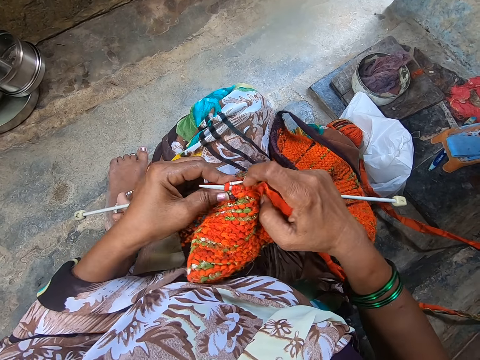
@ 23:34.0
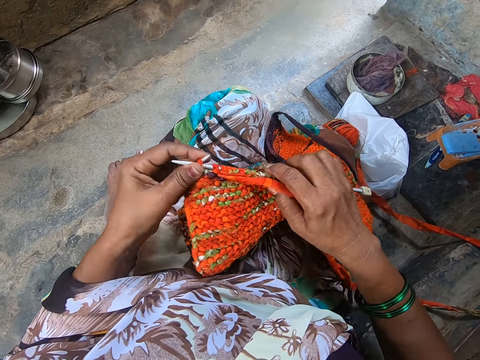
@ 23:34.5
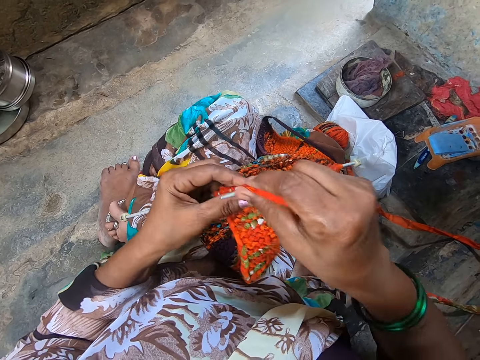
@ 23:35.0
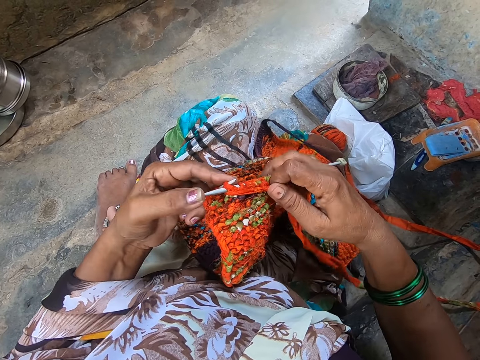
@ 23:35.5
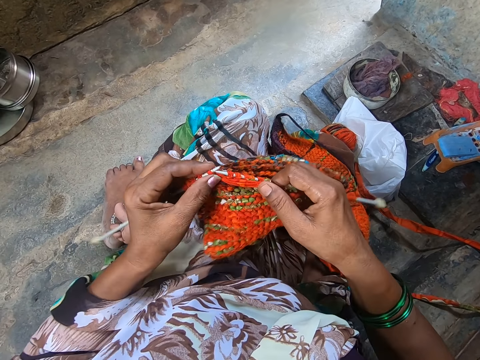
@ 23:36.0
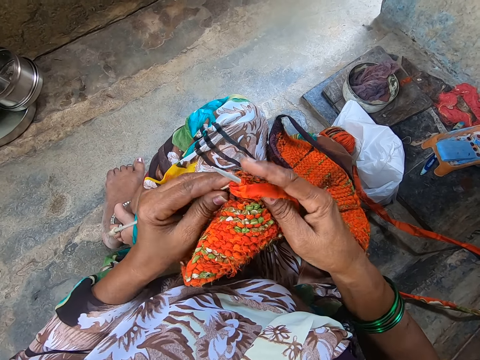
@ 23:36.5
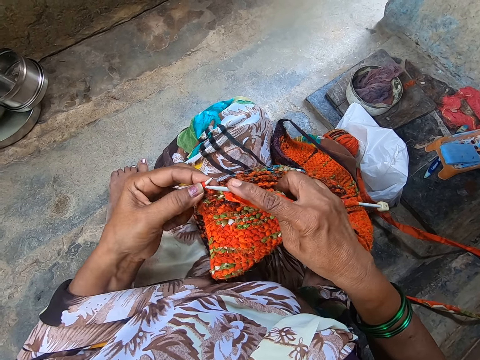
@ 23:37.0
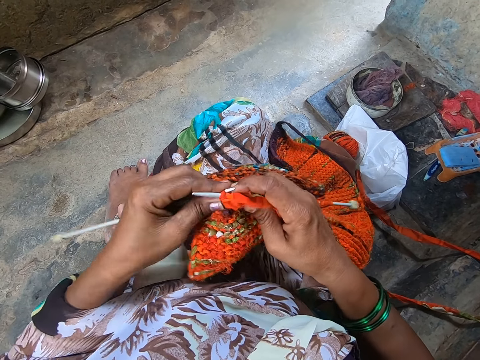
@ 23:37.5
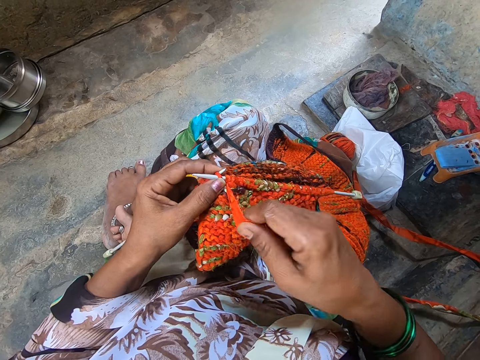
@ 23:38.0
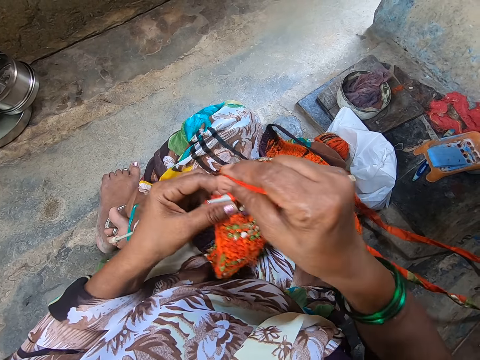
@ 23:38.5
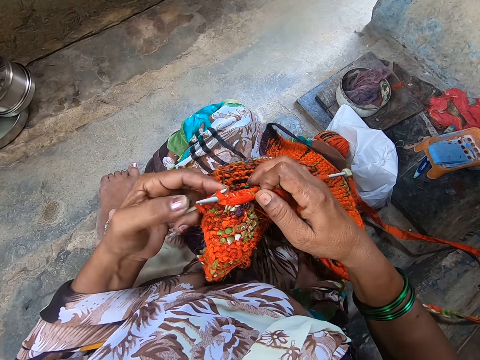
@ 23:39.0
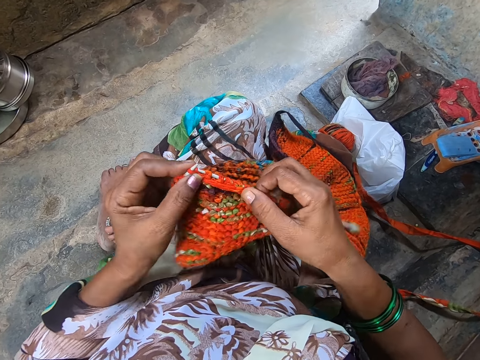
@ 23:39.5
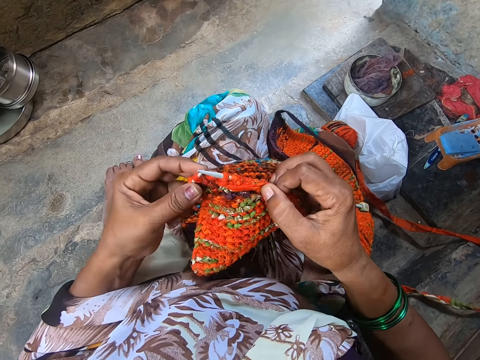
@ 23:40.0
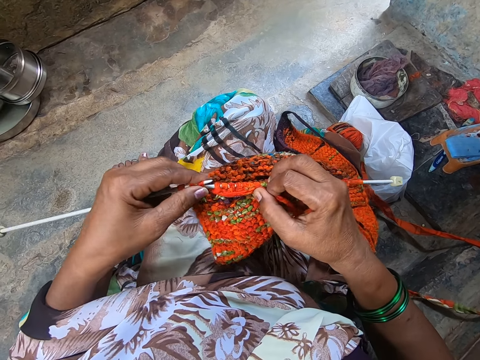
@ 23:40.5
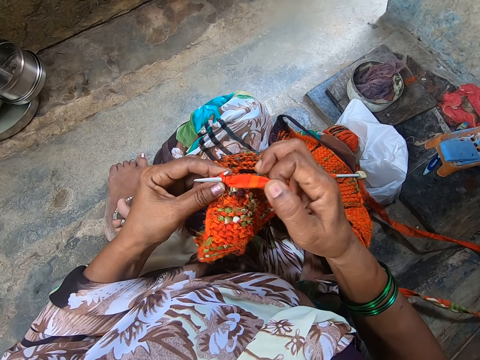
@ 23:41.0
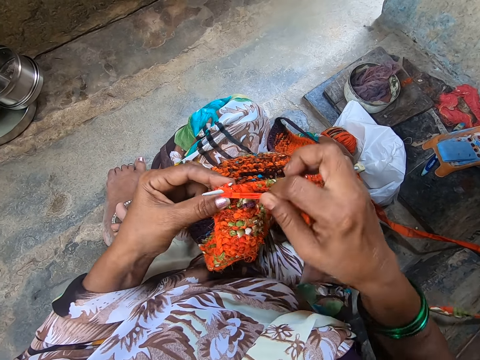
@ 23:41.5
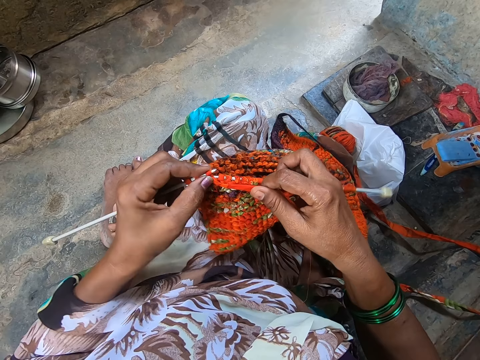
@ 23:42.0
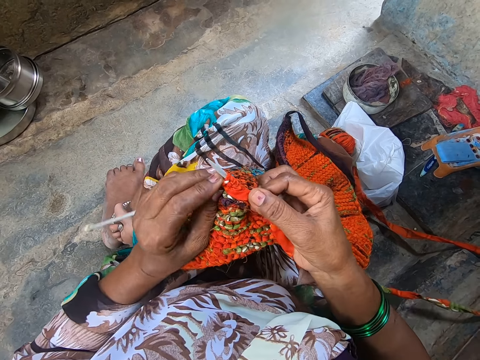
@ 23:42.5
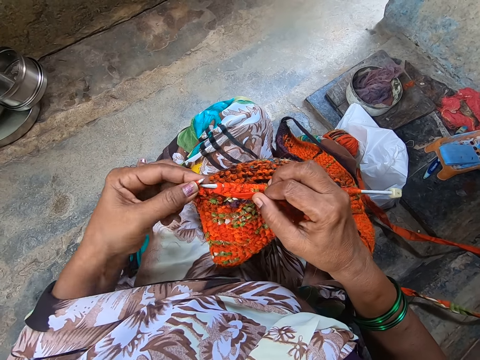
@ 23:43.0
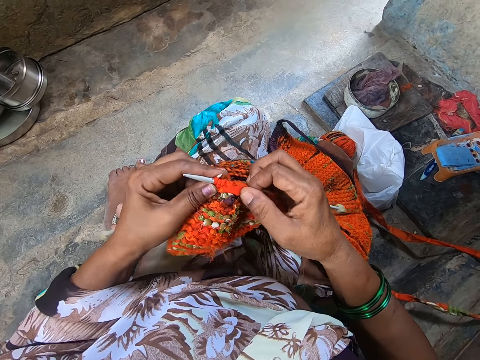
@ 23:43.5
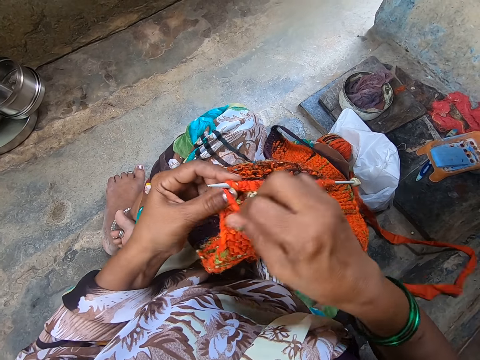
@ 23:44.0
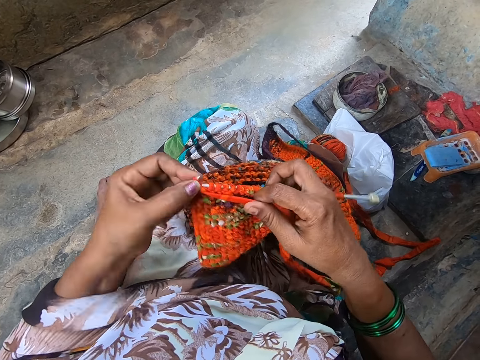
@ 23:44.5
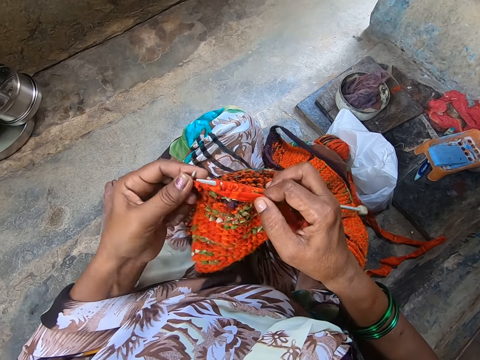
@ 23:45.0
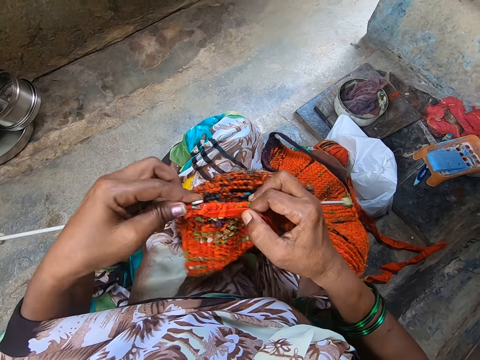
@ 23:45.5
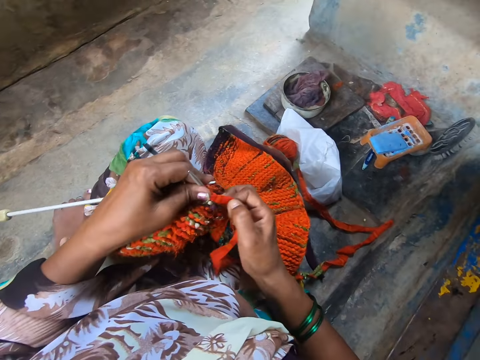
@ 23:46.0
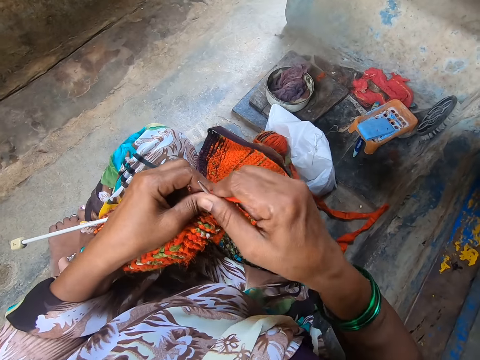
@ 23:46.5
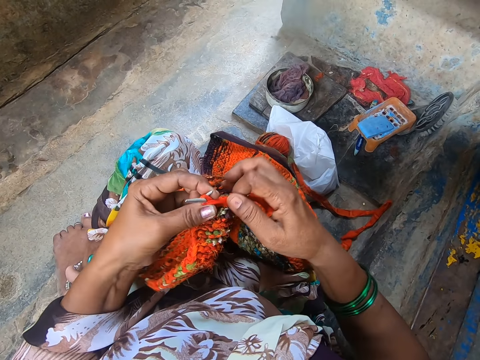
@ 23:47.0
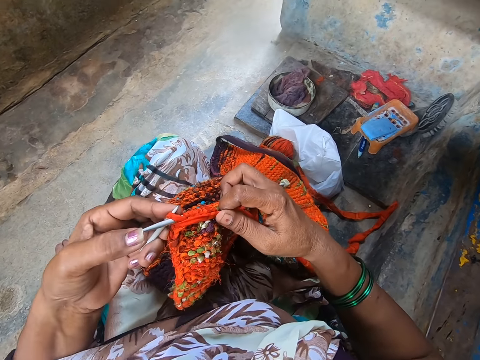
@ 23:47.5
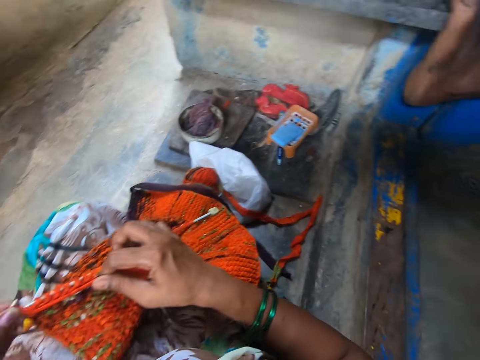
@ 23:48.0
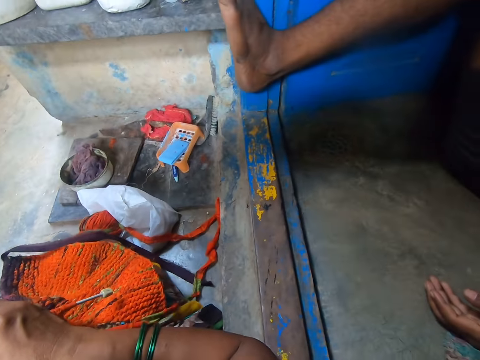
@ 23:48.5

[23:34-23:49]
The camera wearer knits a fabric and coils a knitting thread on a knitting needle. They knit the fabric and coil the knitting thread on the knitting needle. They knit the fabric and coil the knitting thread on the knitting needle. They knit the fabric and coil the knitting thread on the knitting needle. They knit the fabric and coil the knitting thread on the knitting needle.

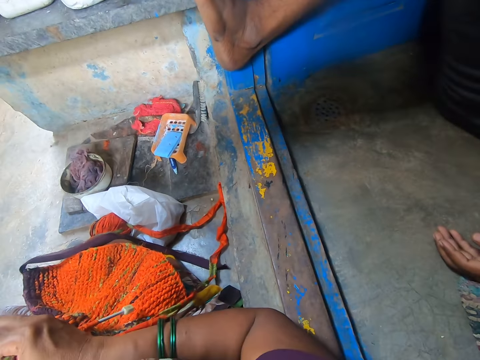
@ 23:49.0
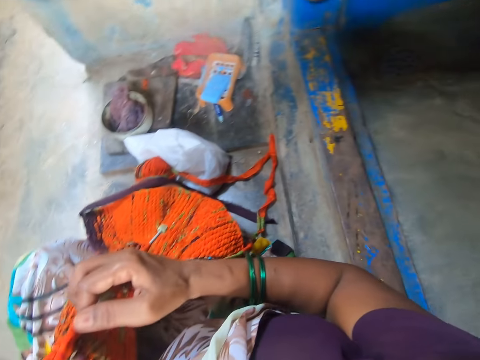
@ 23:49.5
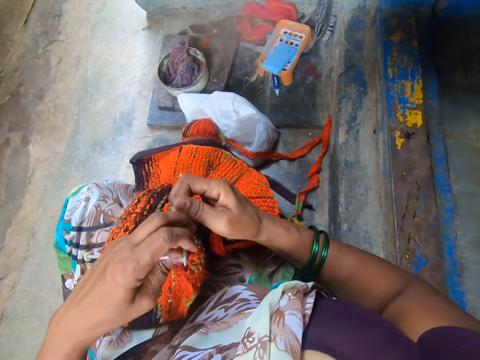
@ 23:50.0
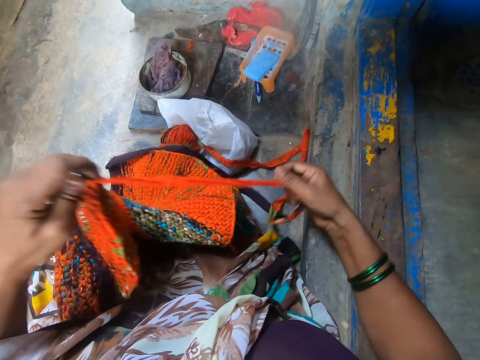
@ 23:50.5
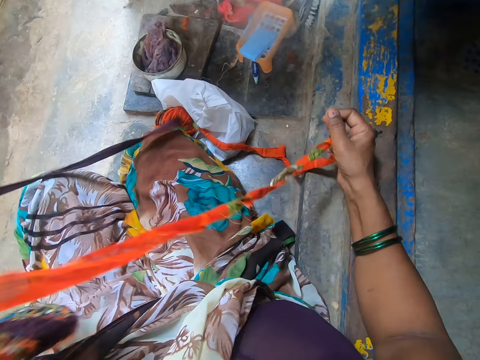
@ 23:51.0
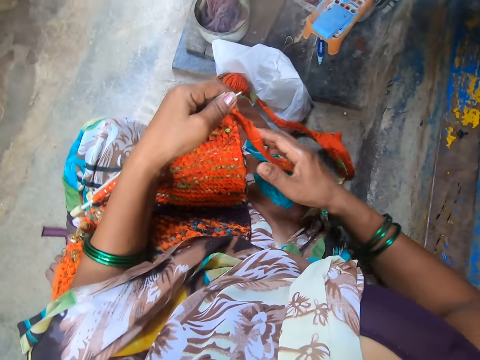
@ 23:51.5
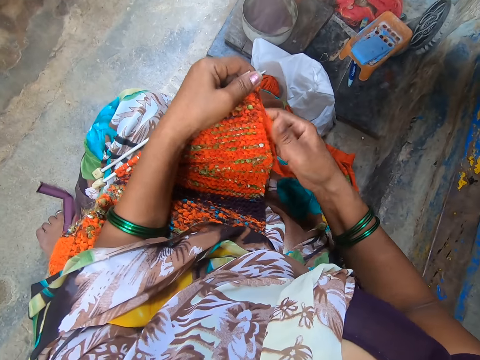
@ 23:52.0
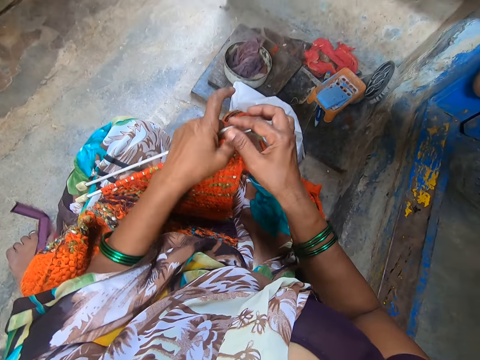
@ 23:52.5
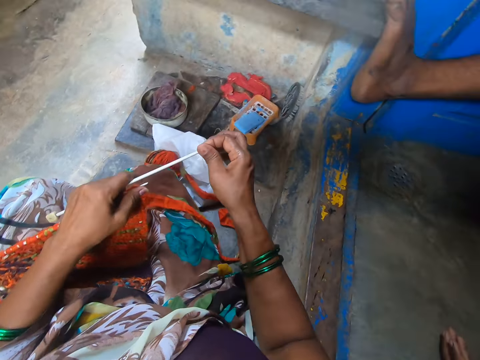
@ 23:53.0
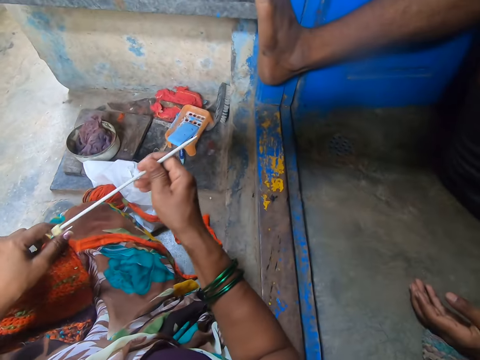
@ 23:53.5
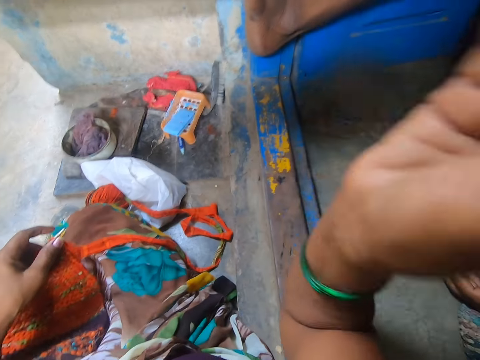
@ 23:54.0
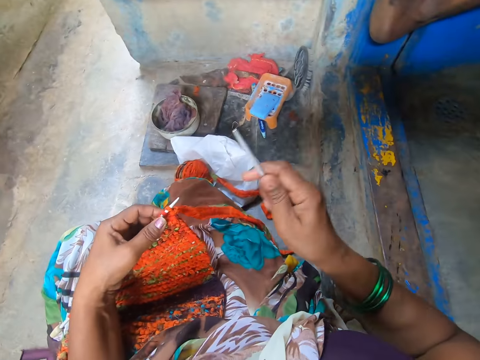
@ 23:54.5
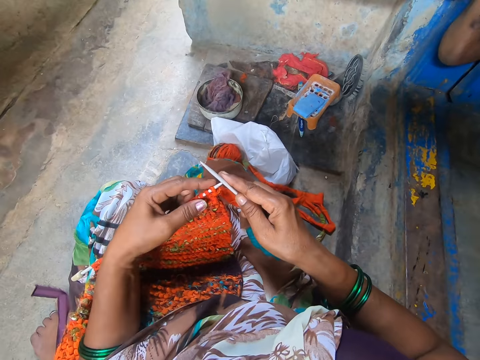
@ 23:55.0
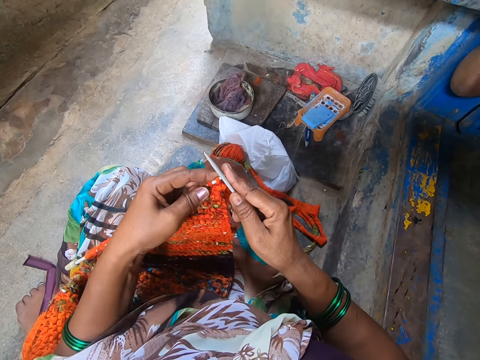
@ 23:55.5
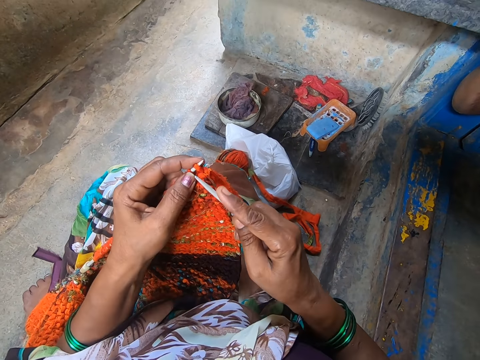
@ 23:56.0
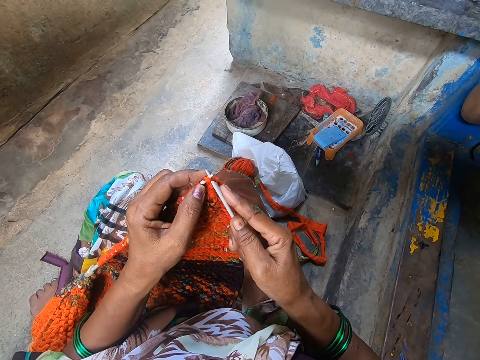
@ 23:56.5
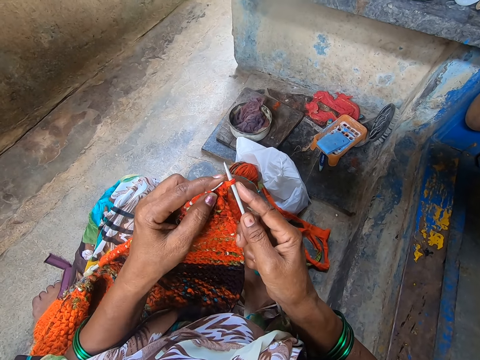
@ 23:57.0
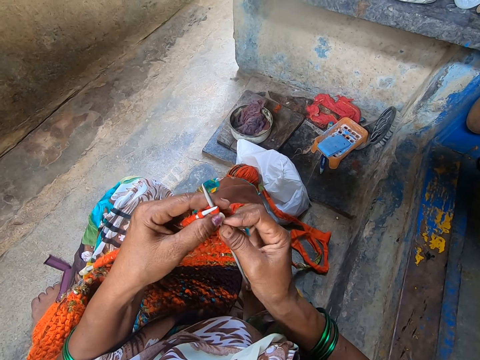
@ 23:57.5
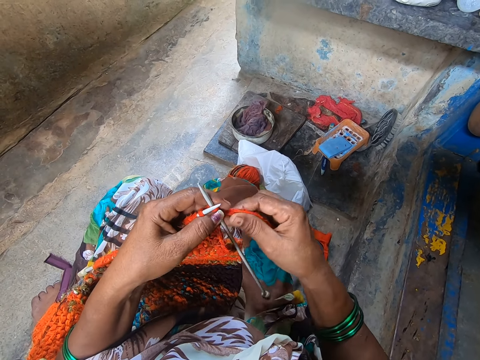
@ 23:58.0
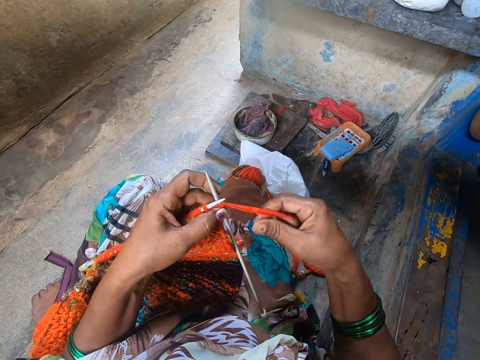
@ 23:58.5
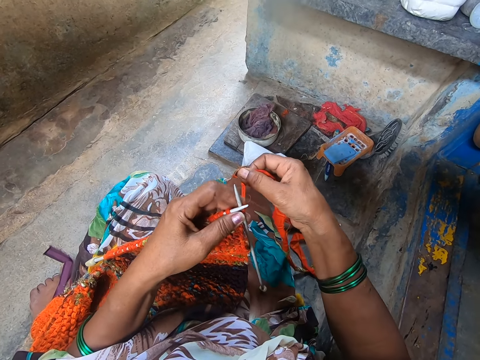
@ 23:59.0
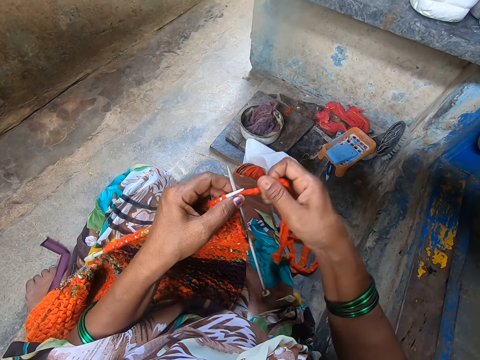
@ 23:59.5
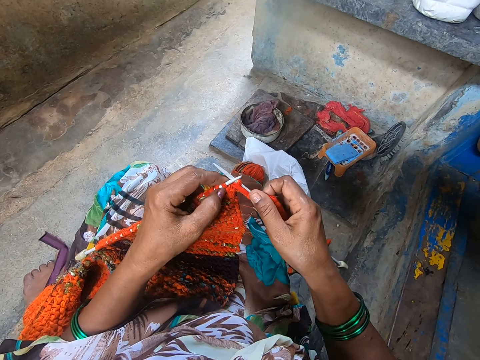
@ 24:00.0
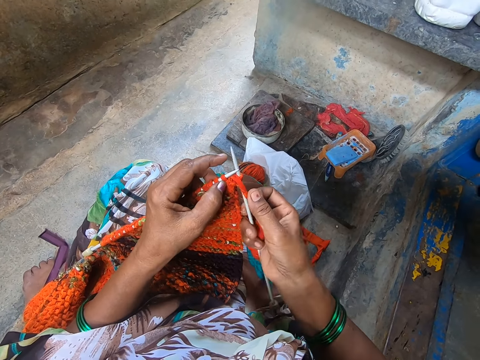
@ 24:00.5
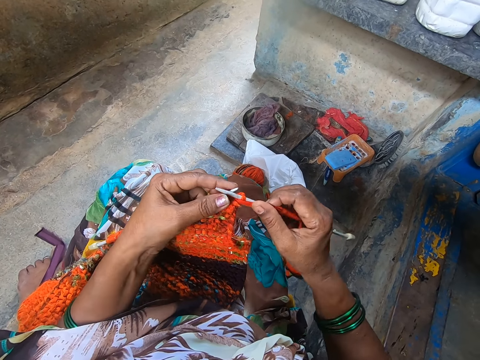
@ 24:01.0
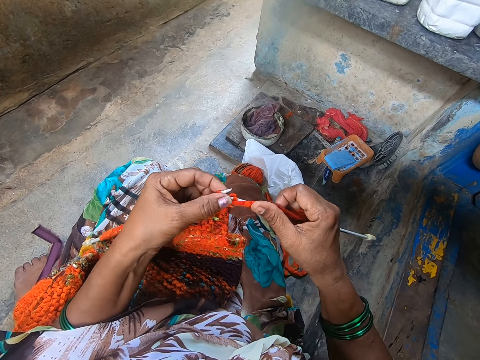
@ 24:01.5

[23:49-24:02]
The camera wearer straightens the knitting thread. They put the fabric on the lap. They pull a knitting needle from the other hand. They knit the fabric. They coil the knitting thread on the knitting needle.
